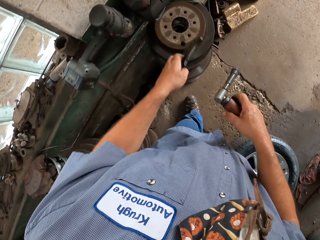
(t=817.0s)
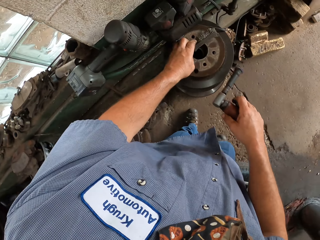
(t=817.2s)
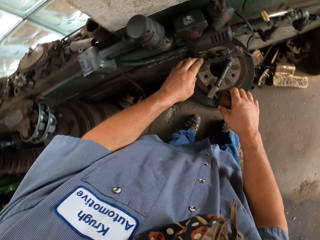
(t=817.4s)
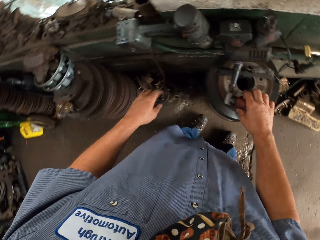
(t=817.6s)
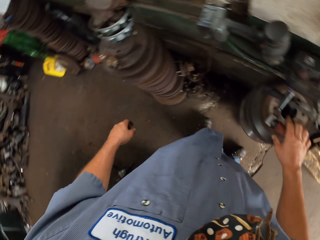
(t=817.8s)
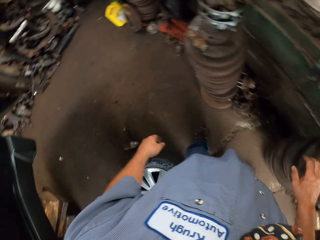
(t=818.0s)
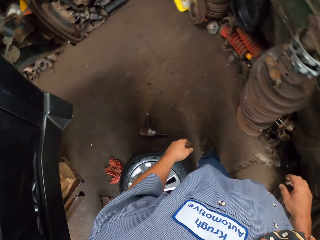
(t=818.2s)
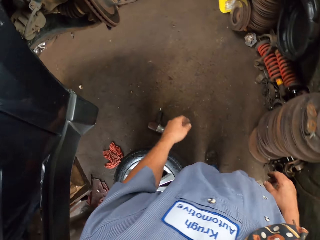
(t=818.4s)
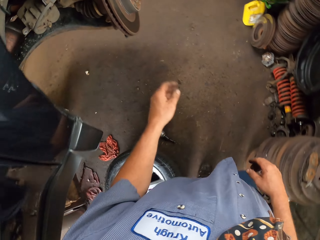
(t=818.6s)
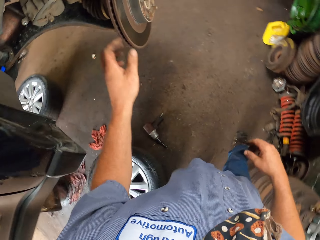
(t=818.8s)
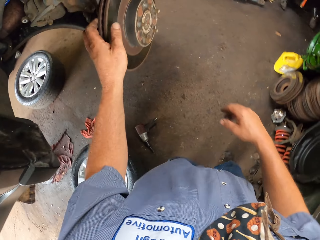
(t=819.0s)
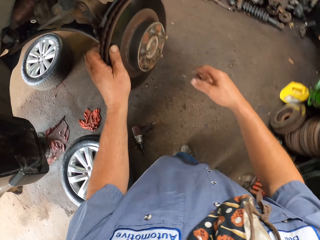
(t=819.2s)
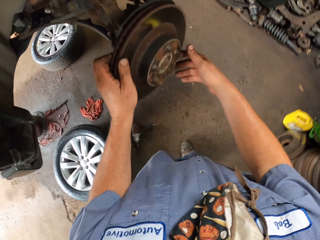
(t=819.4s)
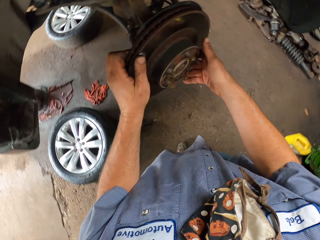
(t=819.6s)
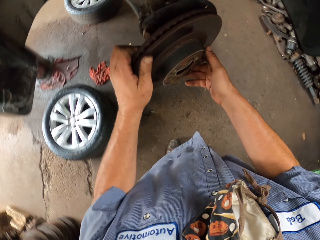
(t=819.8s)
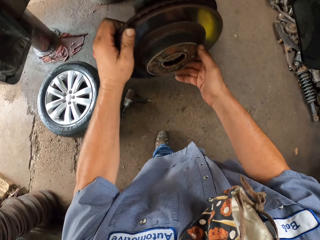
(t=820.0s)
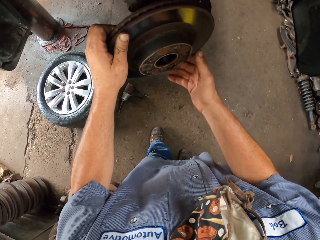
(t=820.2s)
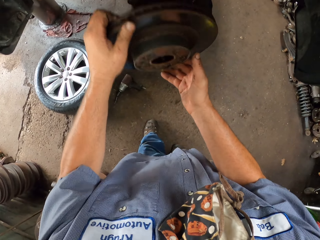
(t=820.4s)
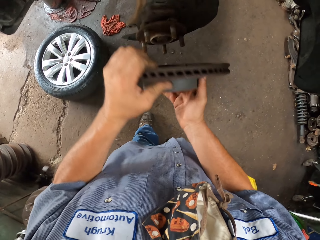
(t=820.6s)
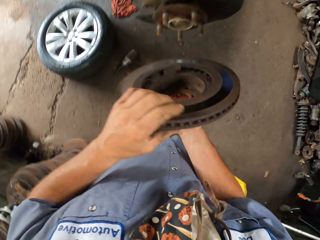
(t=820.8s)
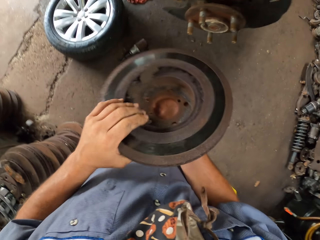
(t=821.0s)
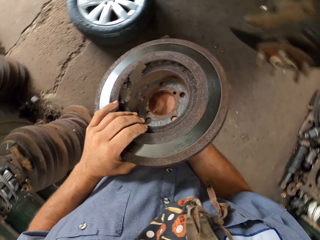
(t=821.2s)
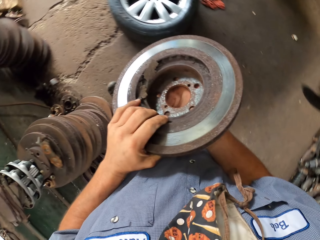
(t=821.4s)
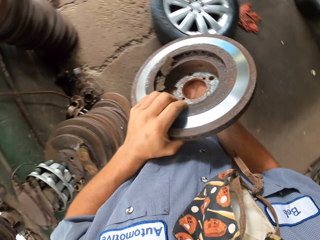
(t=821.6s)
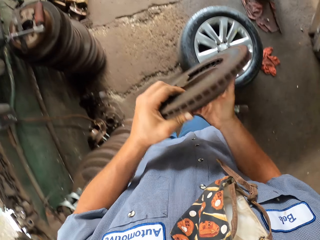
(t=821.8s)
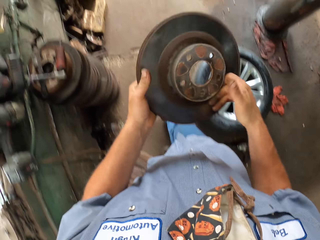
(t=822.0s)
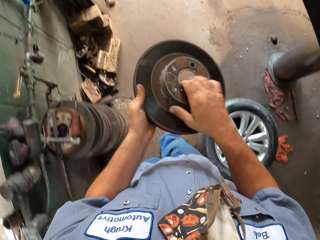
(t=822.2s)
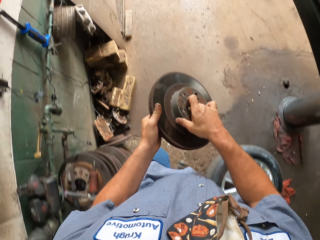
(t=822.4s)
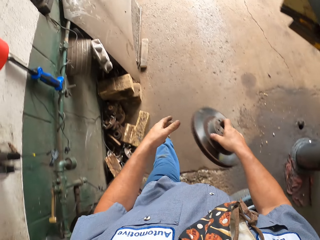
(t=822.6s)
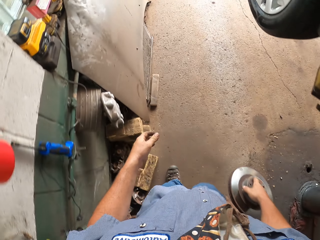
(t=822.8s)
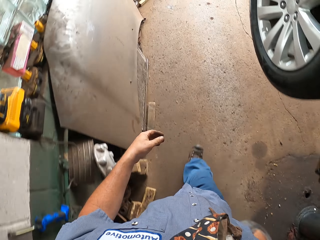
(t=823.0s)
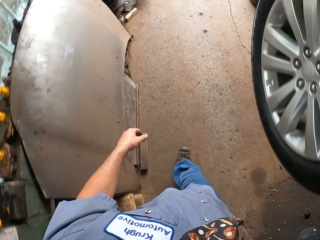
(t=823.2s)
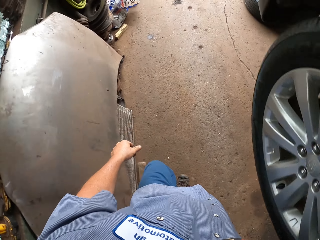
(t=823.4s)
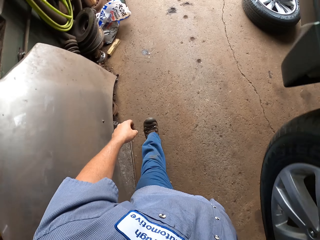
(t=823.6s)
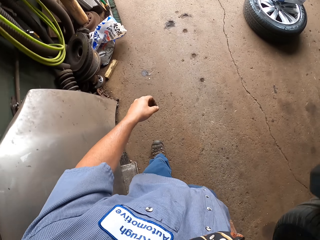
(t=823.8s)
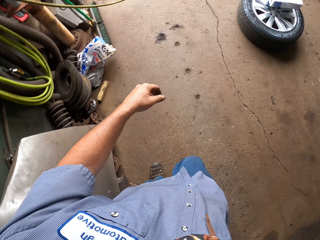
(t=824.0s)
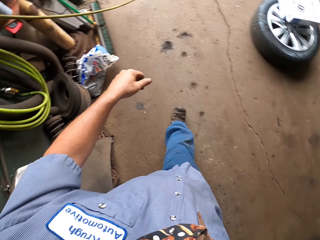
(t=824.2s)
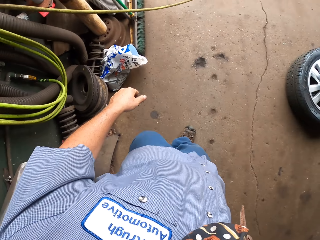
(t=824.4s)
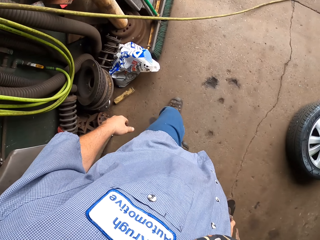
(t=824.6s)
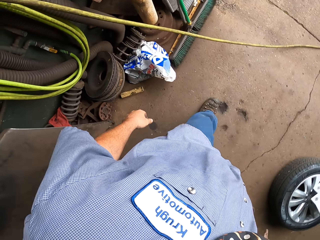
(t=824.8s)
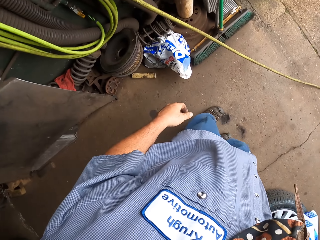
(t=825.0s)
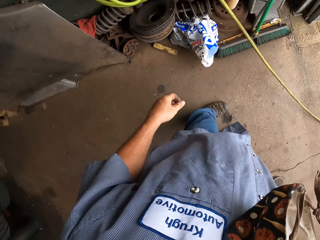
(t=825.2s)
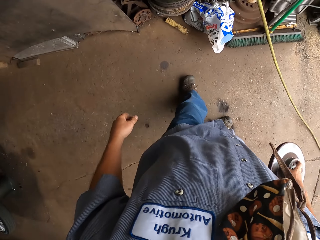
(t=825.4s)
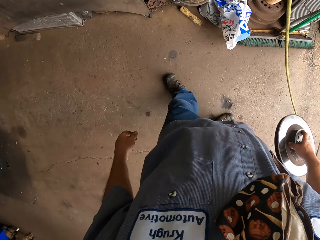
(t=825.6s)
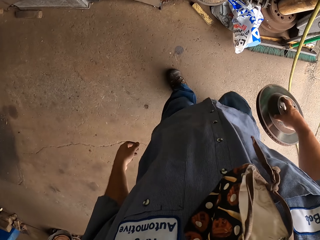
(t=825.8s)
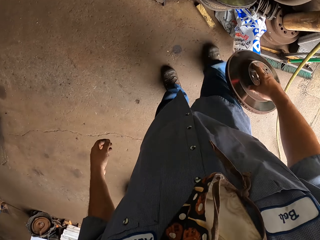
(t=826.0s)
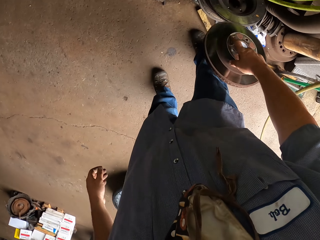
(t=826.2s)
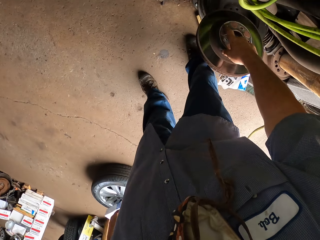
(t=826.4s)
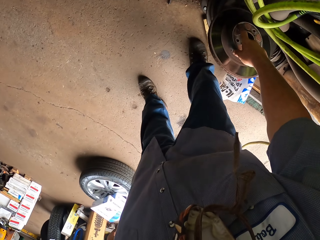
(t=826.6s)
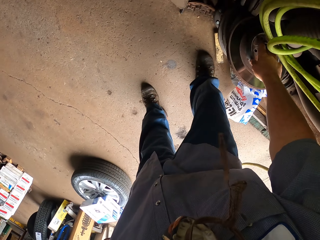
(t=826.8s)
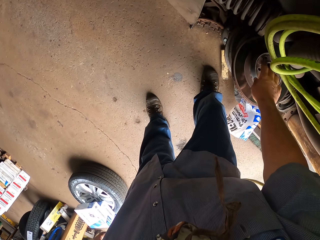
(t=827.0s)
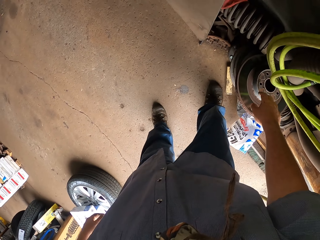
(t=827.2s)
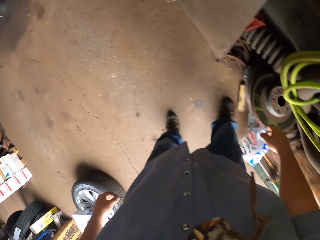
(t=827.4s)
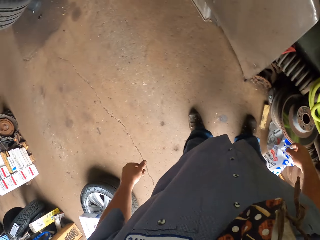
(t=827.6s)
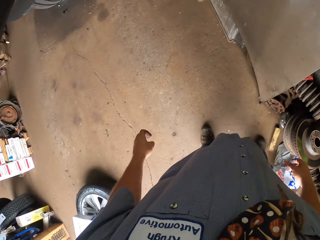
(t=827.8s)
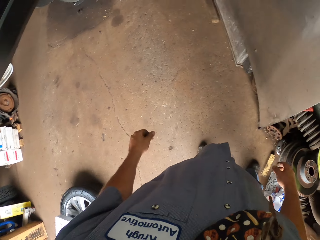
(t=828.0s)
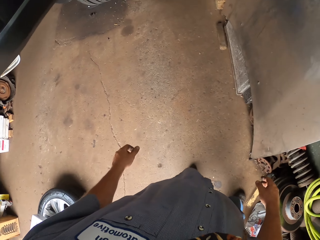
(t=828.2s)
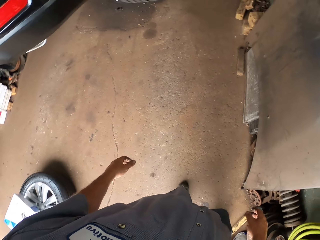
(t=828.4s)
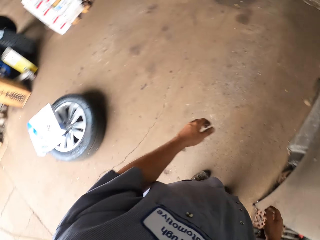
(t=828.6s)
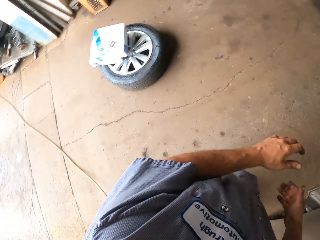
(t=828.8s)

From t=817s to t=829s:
The camera wearer puts something on the tire. They put the driller on the tire. They drop something. They remove the tire or car wheel brake from the car. They walk around. They place the rim plate on the other rim on the shelf.

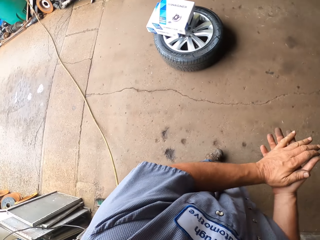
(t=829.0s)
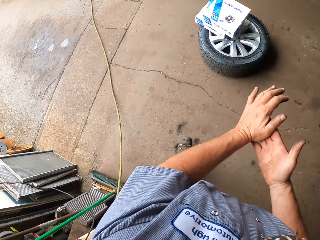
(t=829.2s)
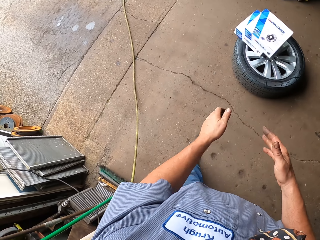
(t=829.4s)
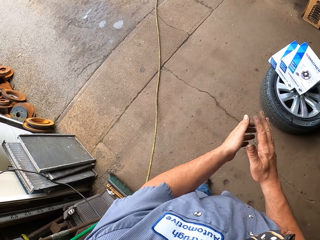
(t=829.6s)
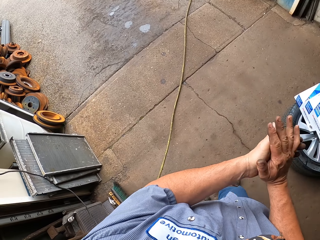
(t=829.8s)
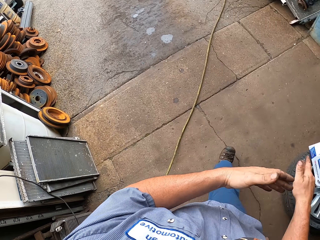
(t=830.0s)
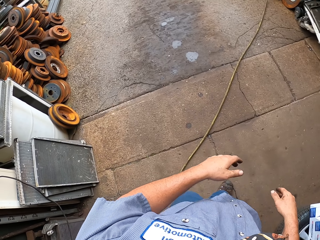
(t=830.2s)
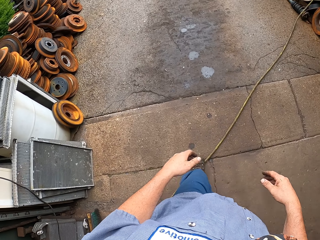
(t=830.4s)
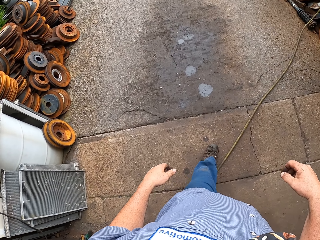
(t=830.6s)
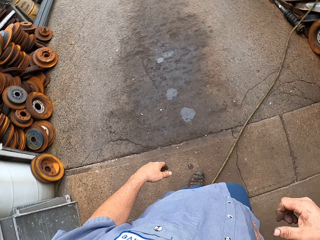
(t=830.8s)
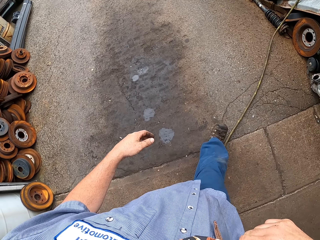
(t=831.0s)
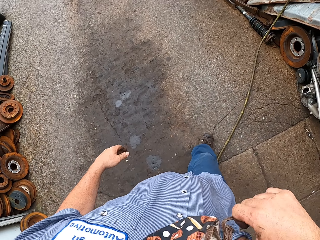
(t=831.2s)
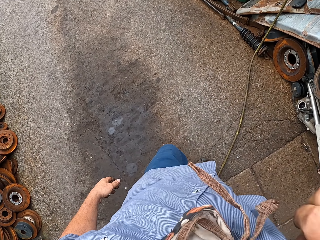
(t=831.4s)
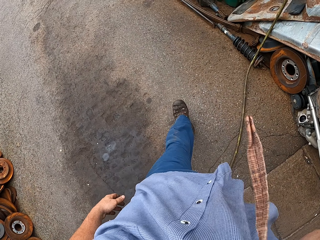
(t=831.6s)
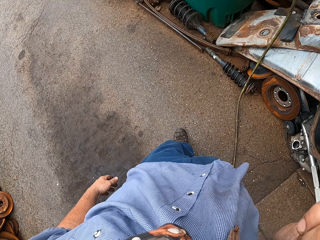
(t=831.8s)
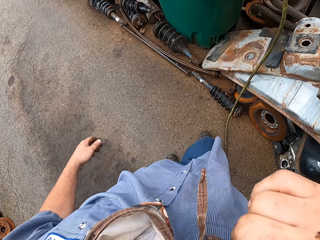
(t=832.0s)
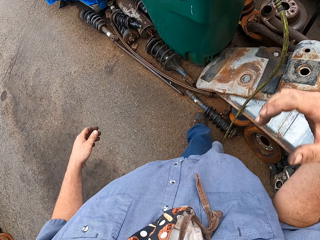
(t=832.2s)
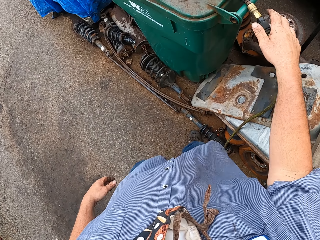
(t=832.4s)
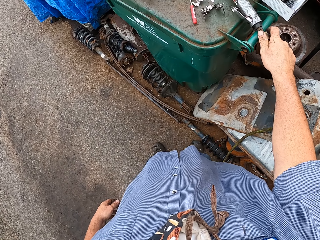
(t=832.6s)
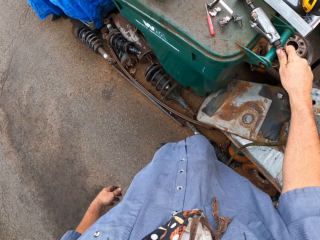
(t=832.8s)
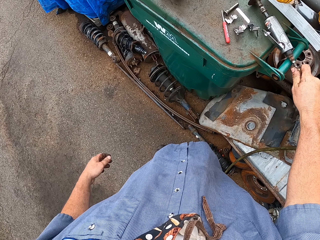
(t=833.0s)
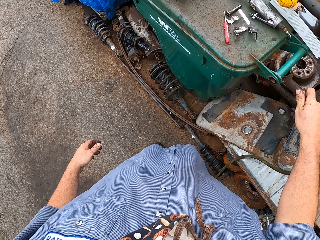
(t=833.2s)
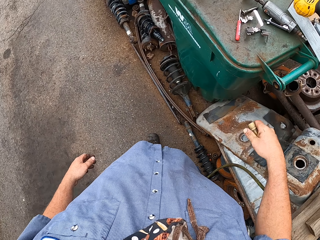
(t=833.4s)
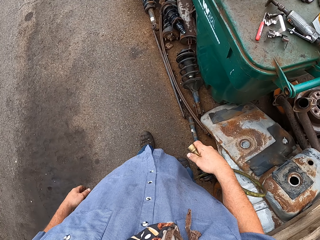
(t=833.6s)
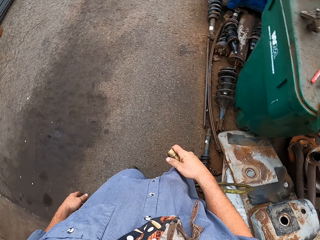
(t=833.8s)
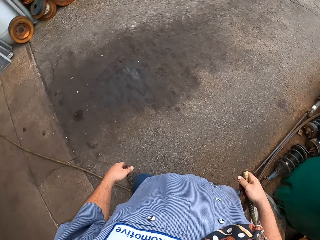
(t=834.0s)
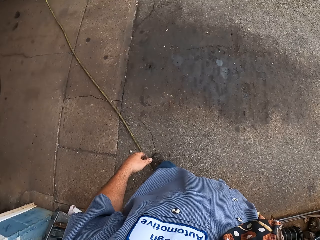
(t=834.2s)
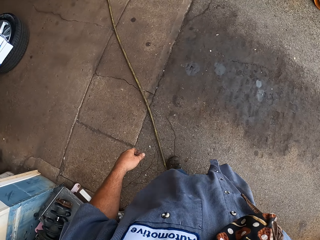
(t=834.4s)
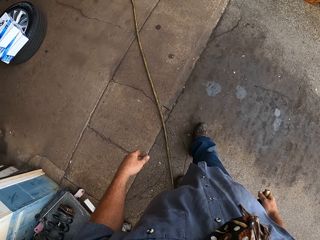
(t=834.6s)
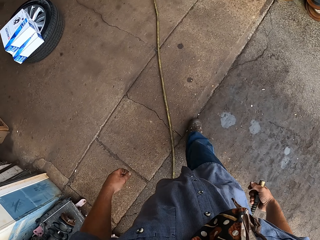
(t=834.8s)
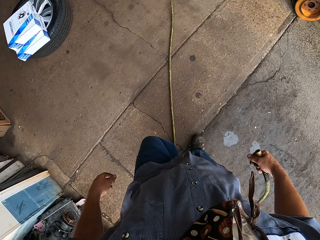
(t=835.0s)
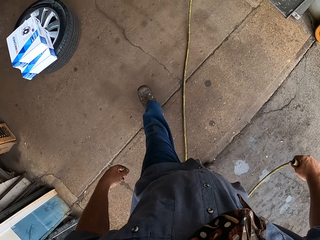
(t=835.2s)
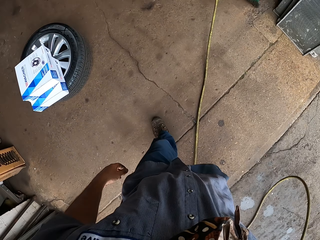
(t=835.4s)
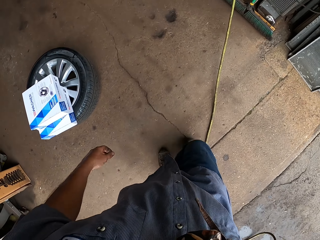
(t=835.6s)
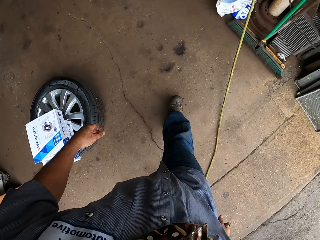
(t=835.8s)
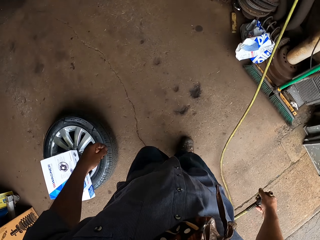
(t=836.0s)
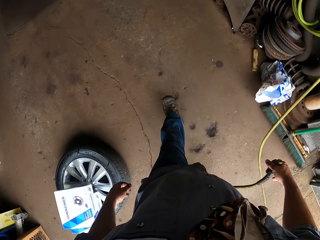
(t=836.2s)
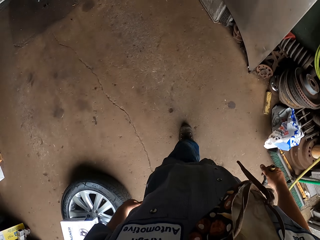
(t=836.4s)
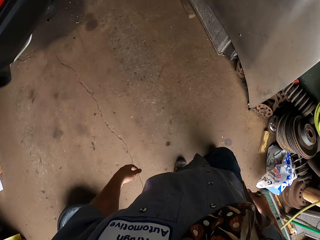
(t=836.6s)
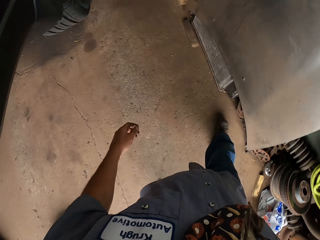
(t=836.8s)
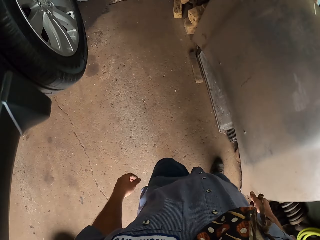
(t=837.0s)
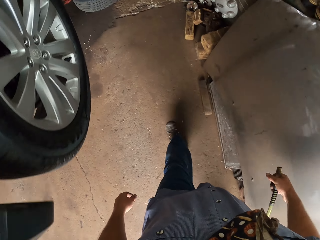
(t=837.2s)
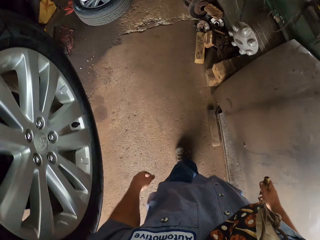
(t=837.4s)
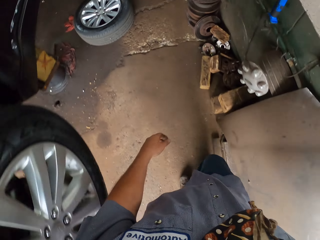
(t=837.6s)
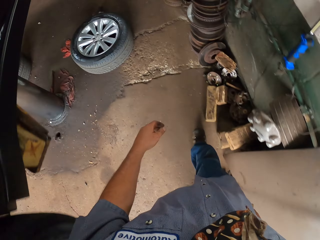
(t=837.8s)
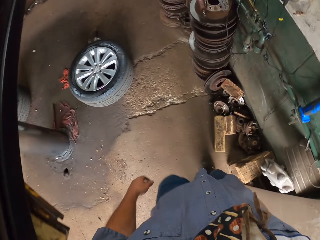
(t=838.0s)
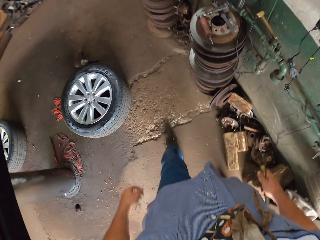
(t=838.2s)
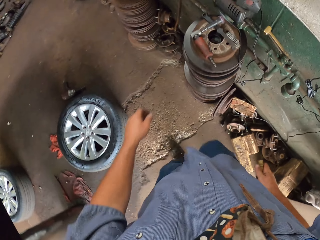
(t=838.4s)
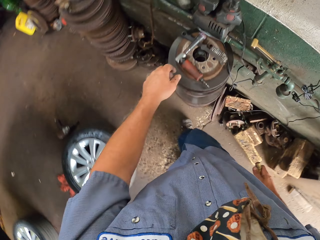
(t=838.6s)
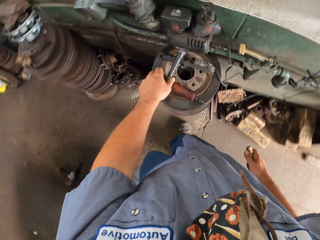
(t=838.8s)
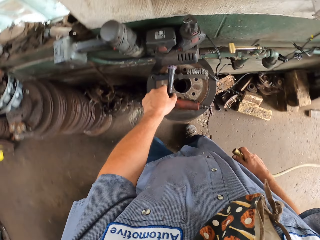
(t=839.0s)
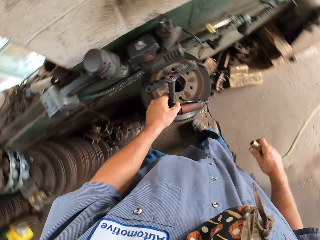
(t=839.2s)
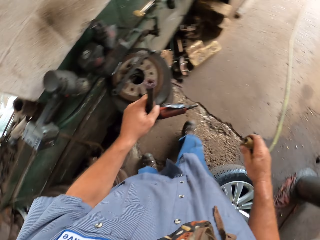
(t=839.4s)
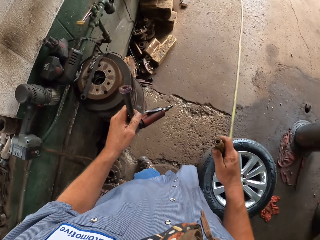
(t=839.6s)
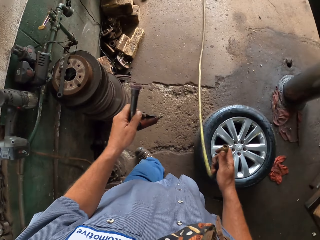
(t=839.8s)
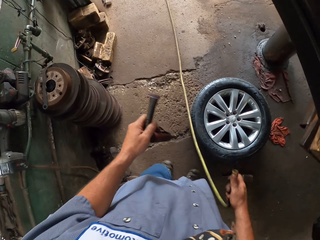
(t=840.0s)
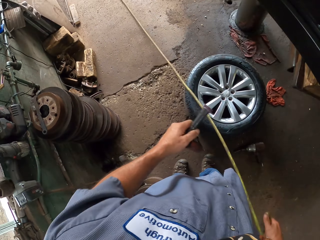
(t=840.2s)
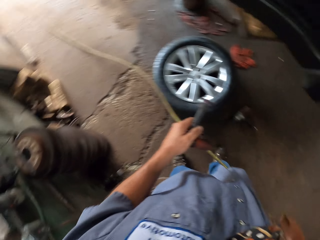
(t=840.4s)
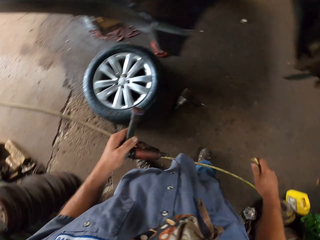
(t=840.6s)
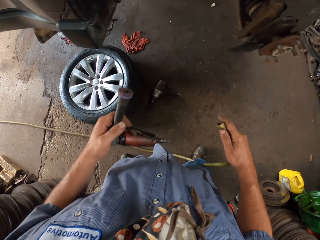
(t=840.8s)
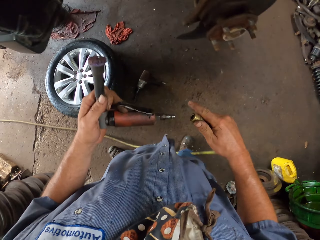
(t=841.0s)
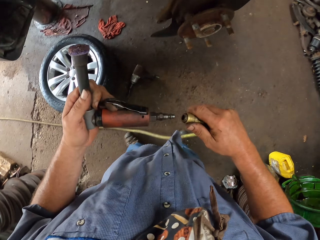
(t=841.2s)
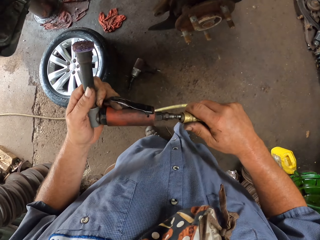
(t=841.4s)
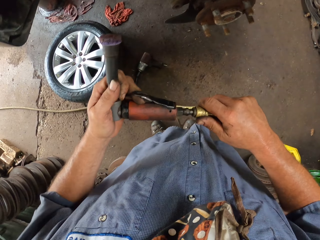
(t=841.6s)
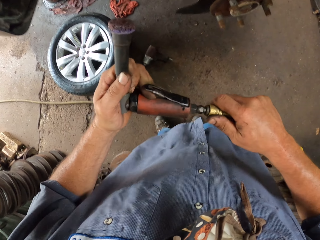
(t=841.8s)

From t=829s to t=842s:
The camera wearer walks in the room. They brush both hands together. They lift the right hand. They hold something. They pull a cable with the right hand. They walk in the room. They swing both hands. They pick up the drill with the left hand. They walk in the room. They fix the drill on the pipe.
